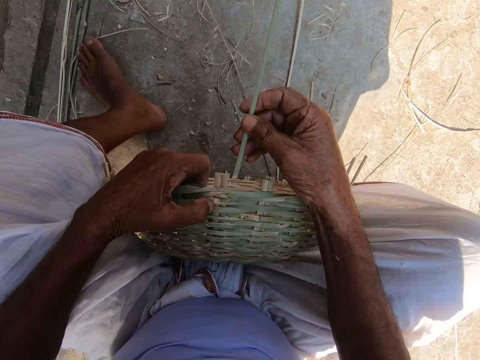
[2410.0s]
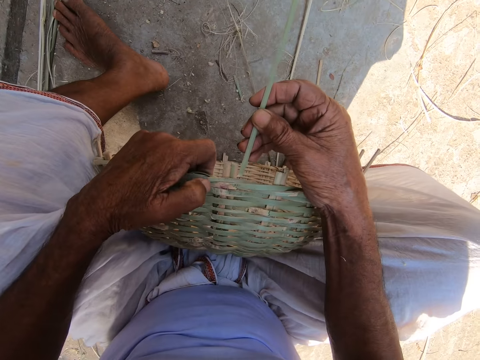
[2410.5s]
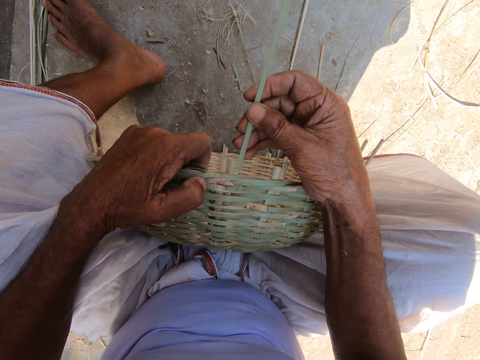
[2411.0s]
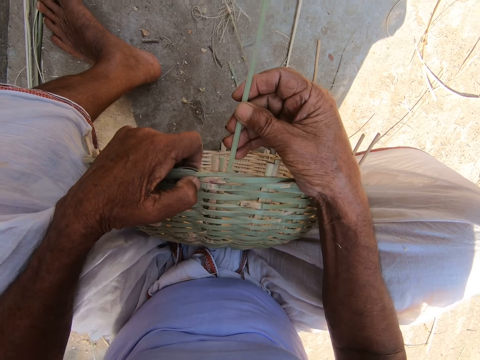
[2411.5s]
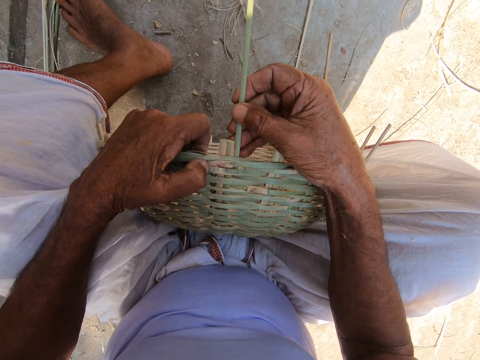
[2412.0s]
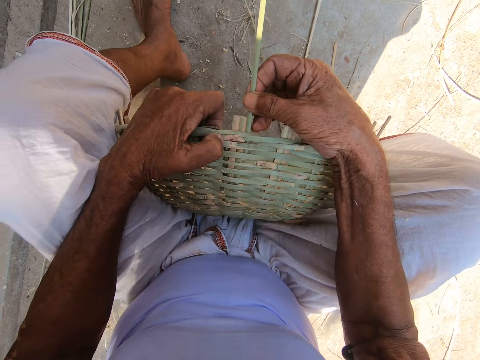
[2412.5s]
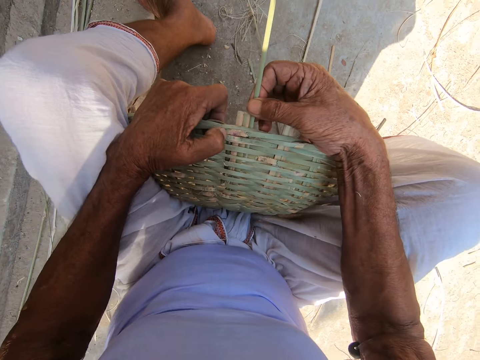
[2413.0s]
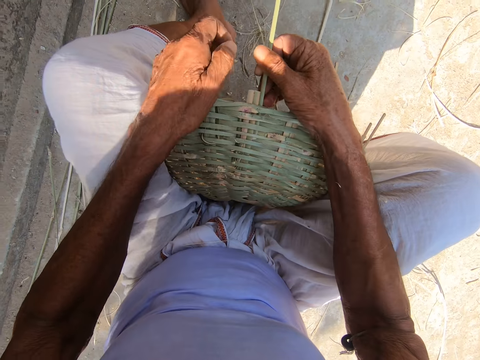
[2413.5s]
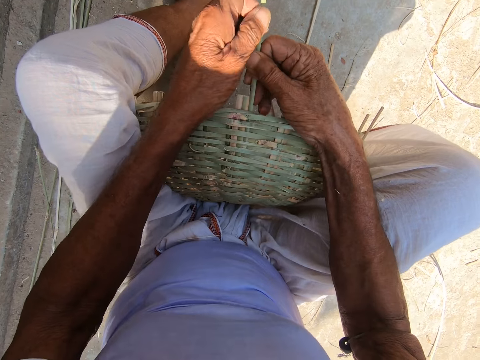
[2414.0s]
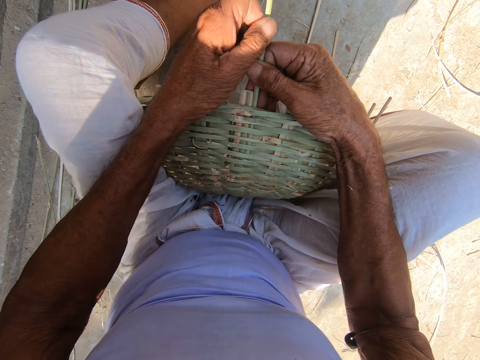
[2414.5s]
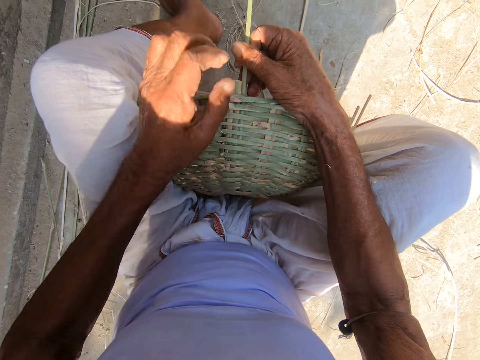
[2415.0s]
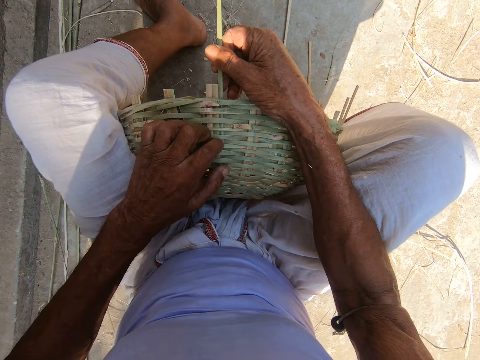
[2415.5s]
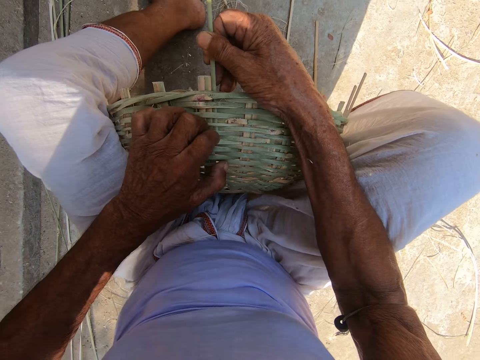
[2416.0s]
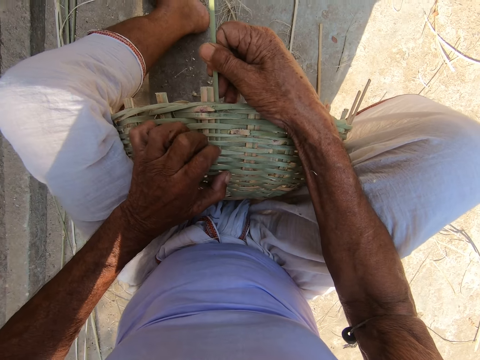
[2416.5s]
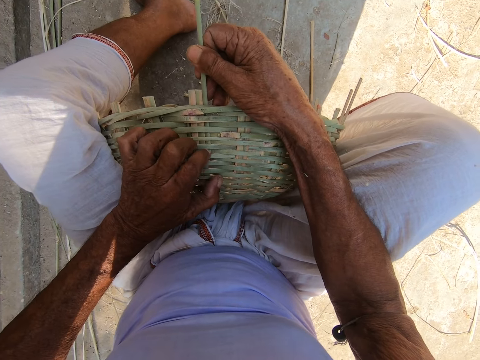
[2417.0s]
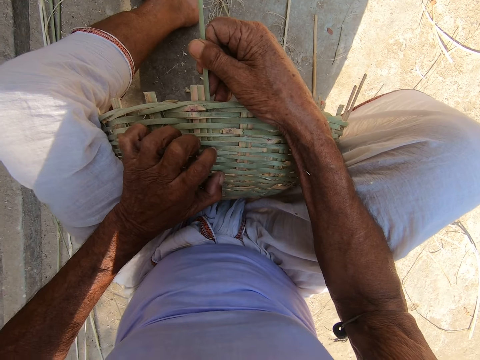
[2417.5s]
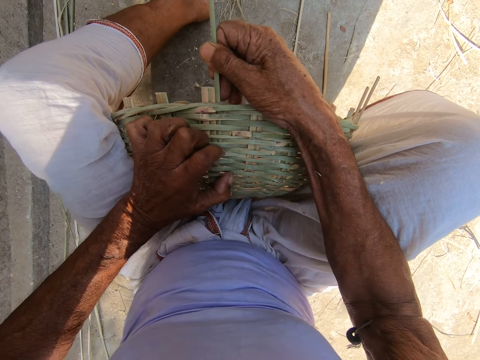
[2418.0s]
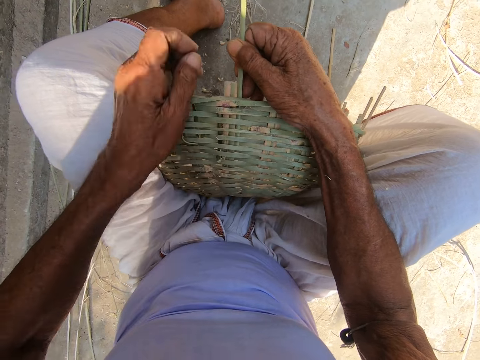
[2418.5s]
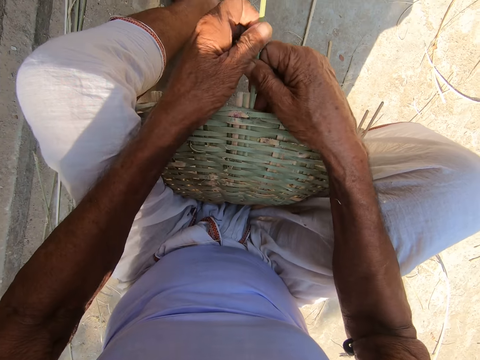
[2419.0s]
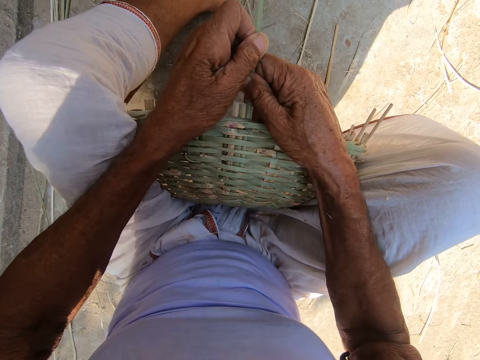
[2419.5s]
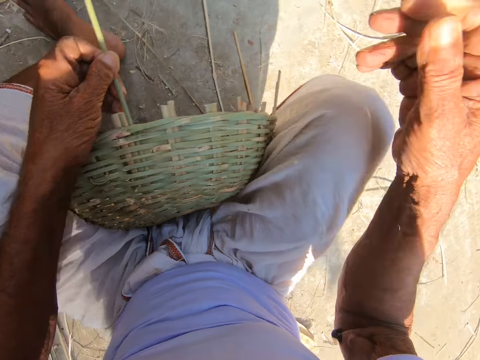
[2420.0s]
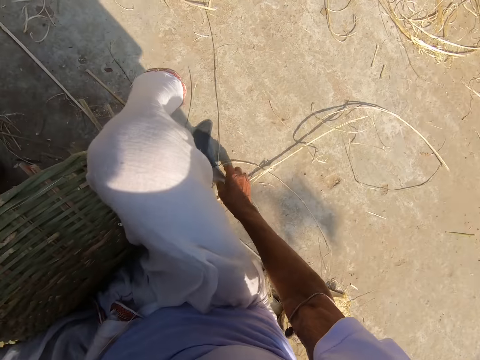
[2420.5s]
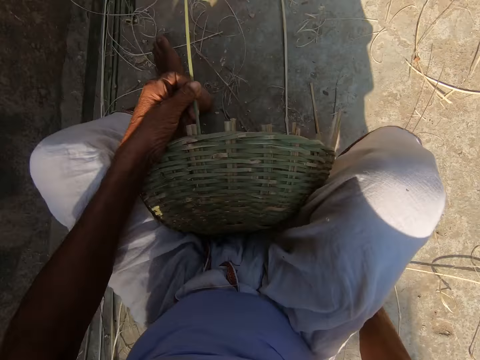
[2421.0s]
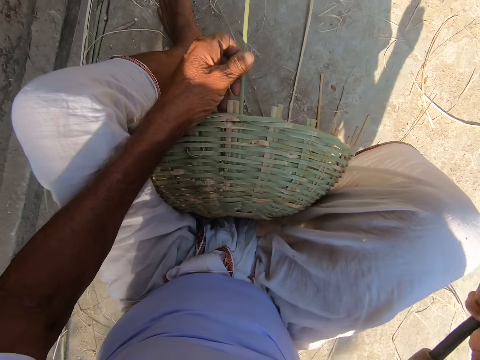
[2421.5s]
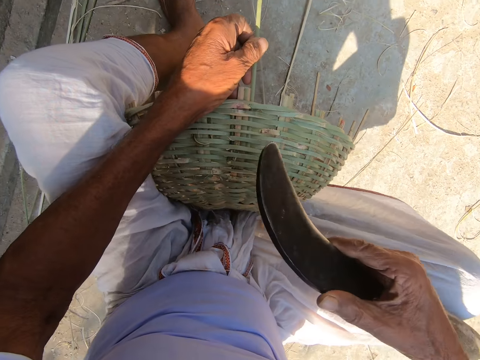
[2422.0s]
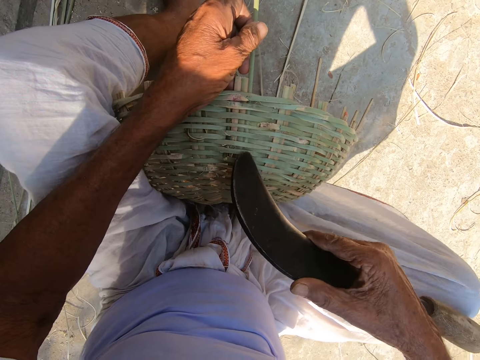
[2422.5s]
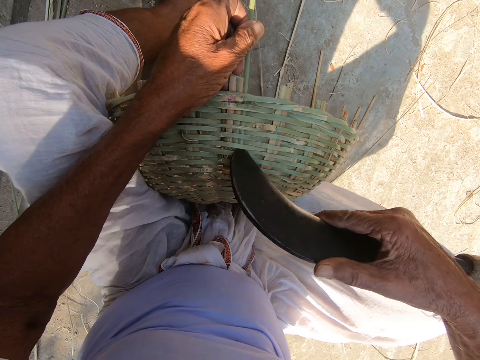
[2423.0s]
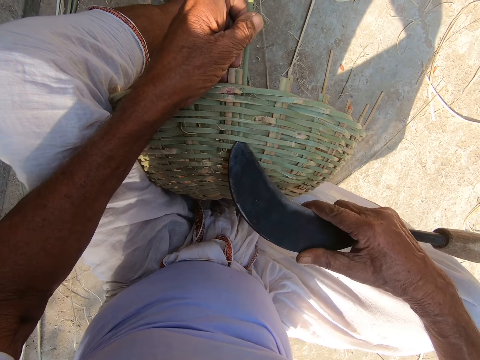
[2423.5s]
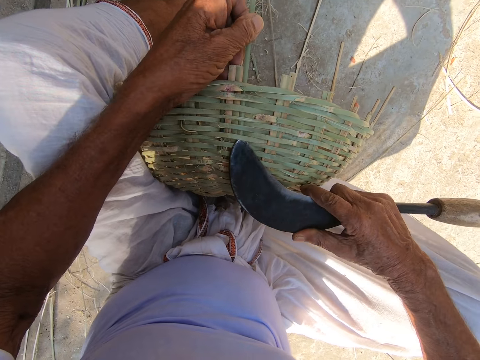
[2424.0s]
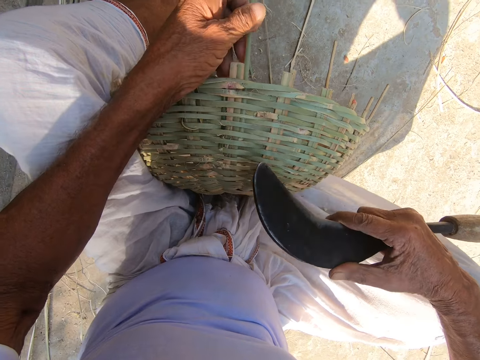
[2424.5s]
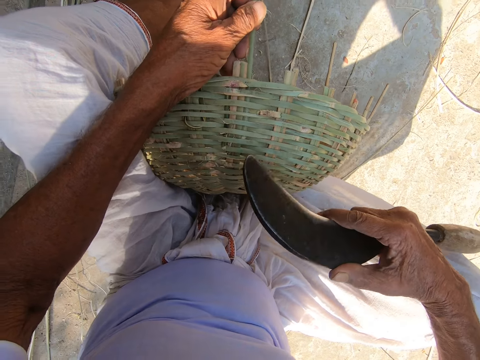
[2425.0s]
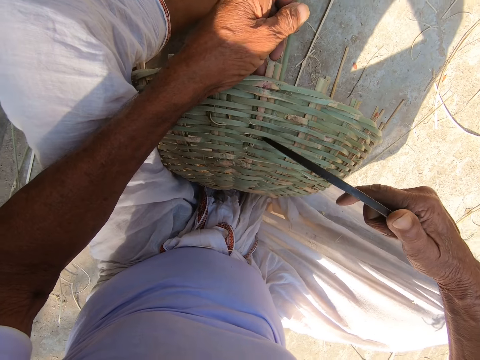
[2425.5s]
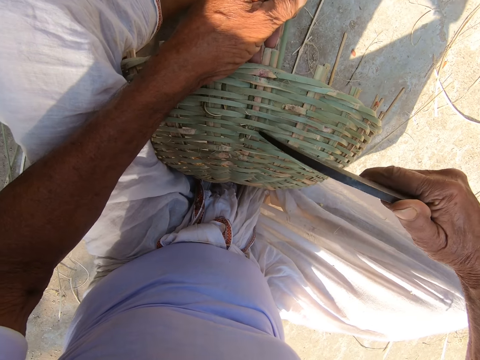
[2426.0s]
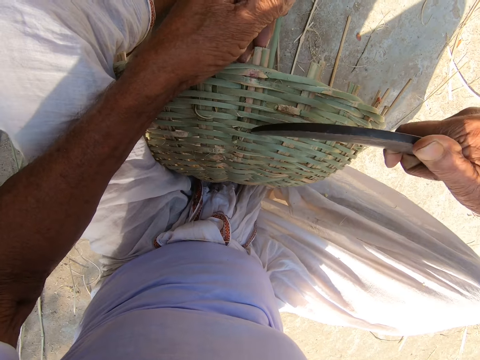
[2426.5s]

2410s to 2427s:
The camera wearer starts to weave the basket with both his hands. He fixes fibrous to the basket. He picks the hand sickle from the floor with his right hand. He adjusts a hole in the basket with the hand sickle.

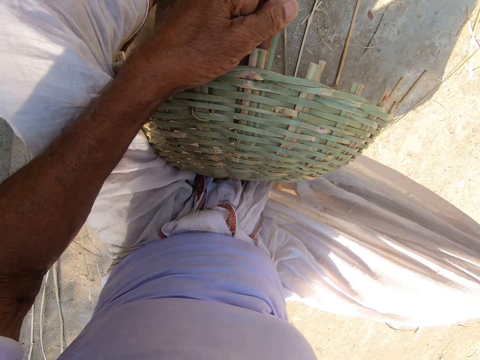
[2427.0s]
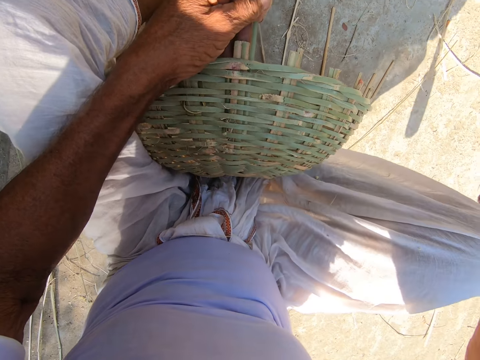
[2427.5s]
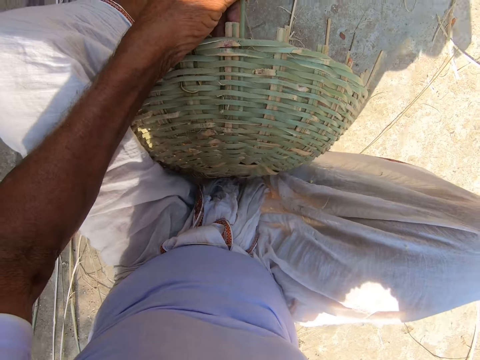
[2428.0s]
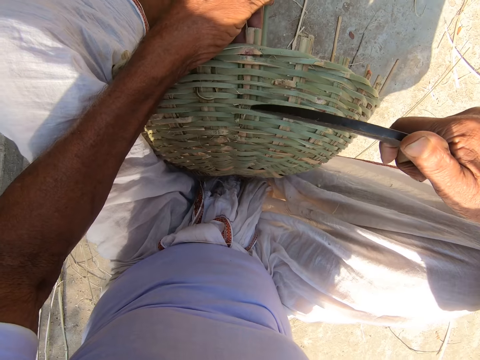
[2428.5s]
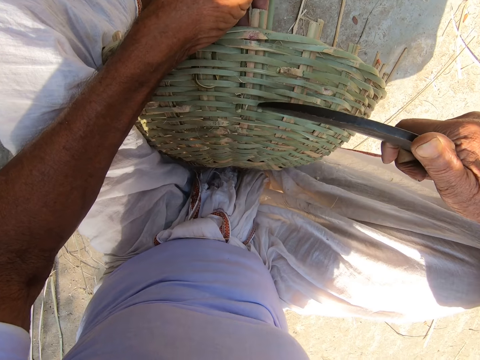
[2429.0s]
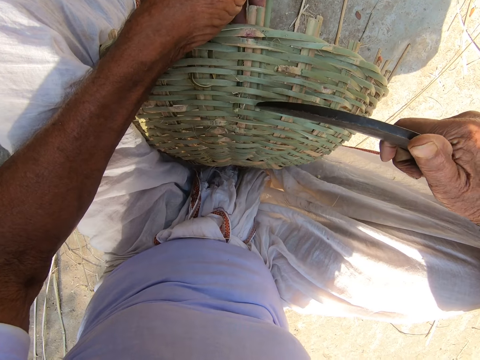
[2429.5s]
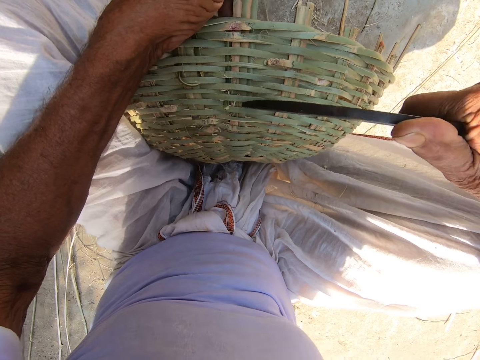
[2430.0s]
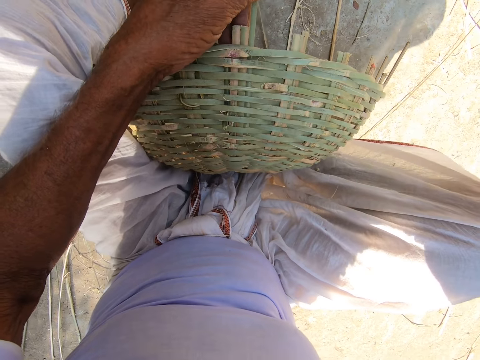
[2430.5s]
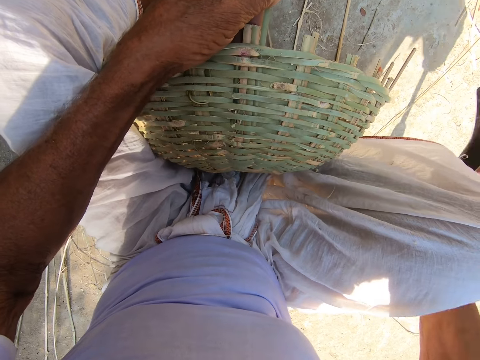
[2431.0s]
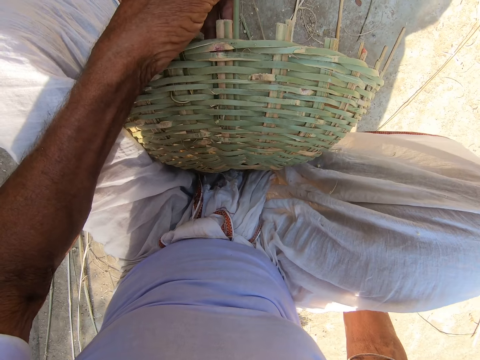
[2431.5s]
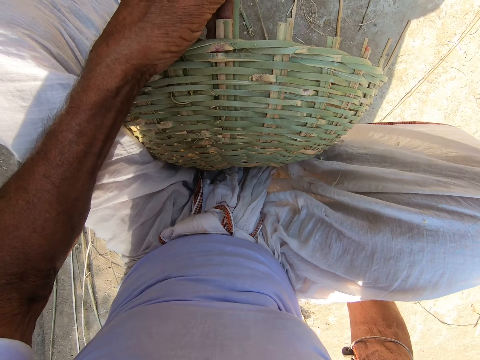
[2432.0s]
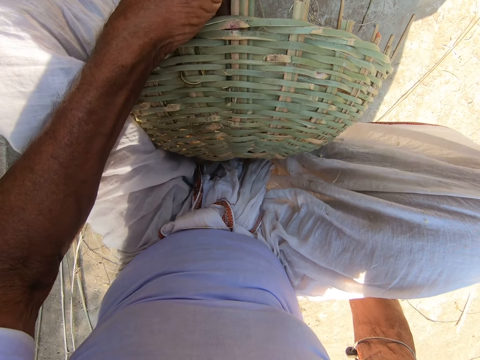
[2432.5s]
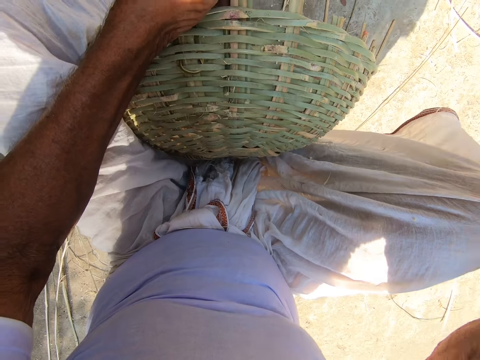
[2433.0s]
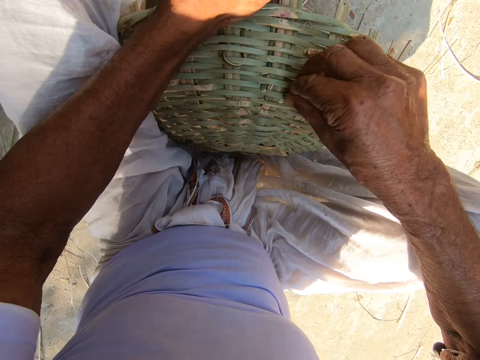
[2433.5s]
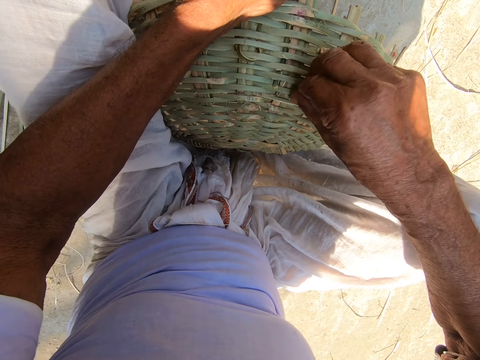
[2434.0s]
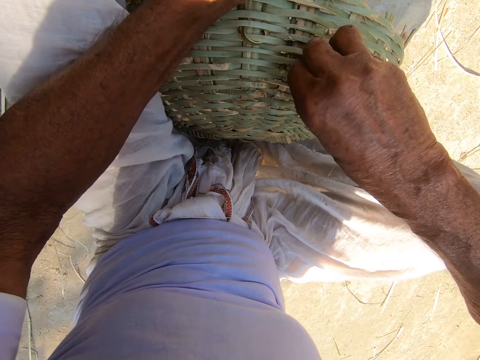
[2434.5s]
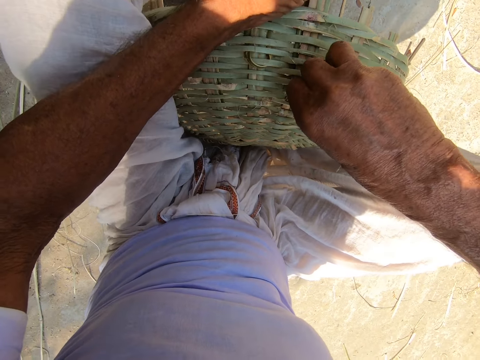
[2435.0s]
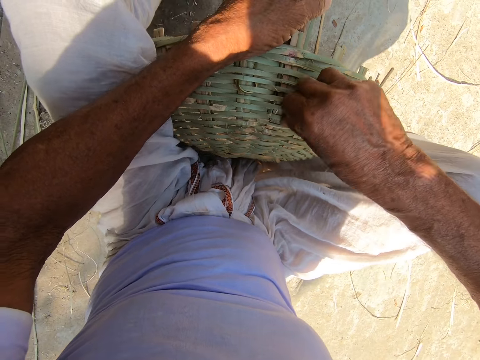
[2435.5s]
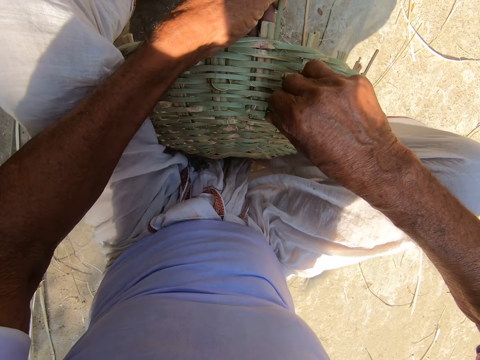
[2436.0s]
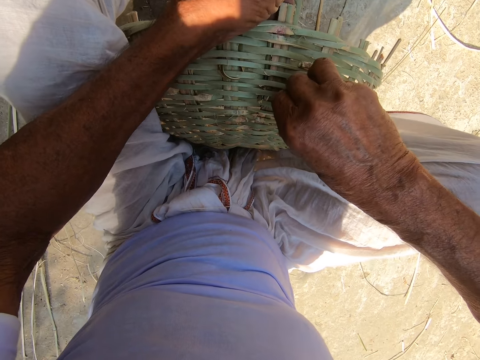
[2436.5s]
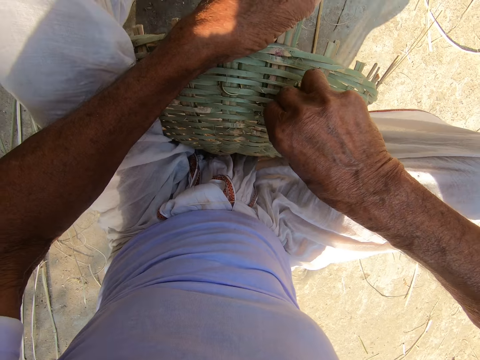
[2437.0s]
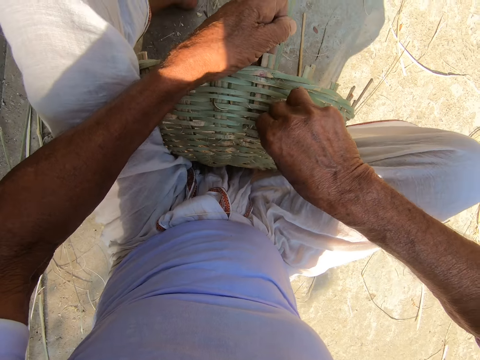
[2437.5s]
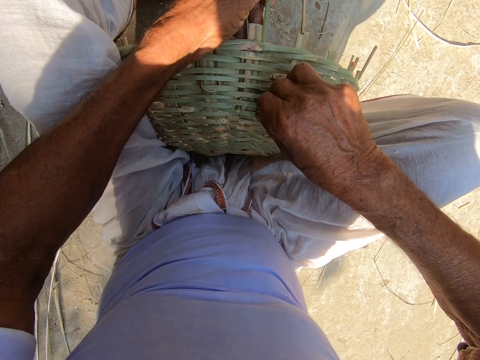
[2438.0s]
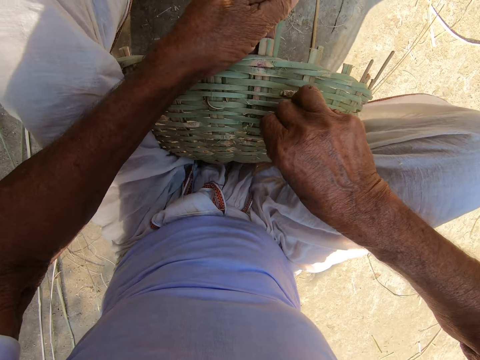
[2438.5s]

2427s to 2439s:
The camera wearer drops the hand sickle on the floor with his right hand. He adjusts a hole in the basket with his right hand.
